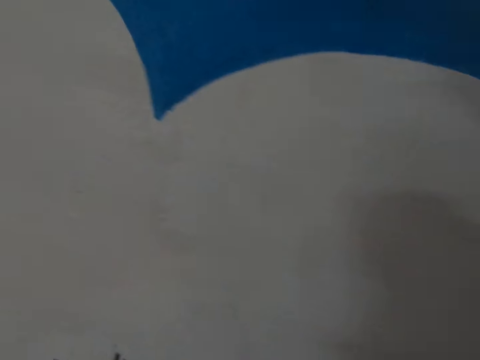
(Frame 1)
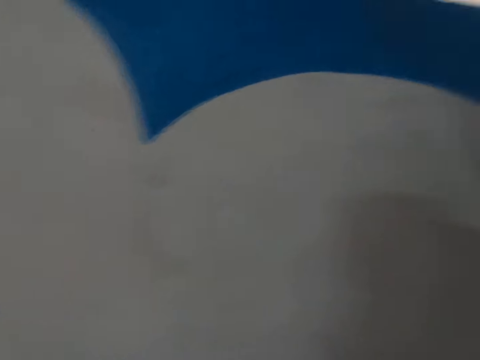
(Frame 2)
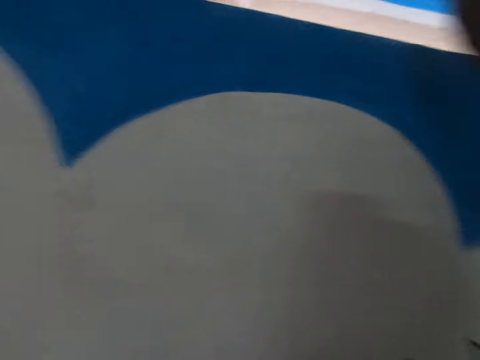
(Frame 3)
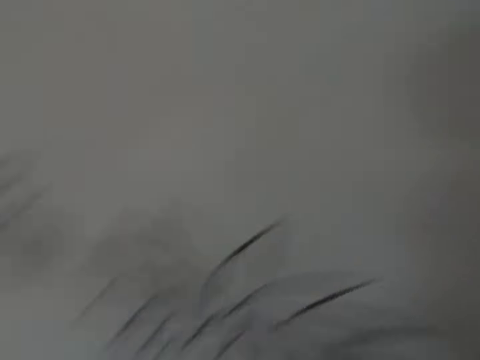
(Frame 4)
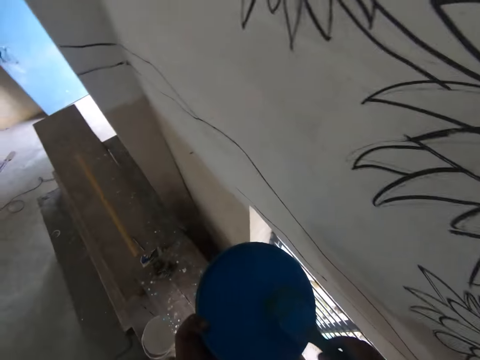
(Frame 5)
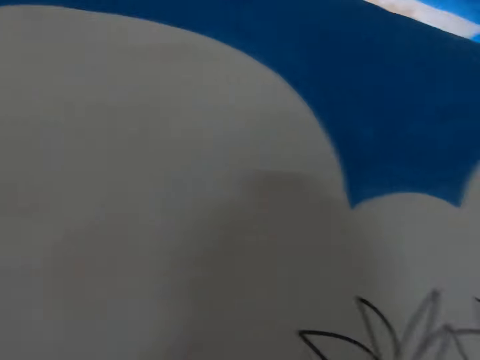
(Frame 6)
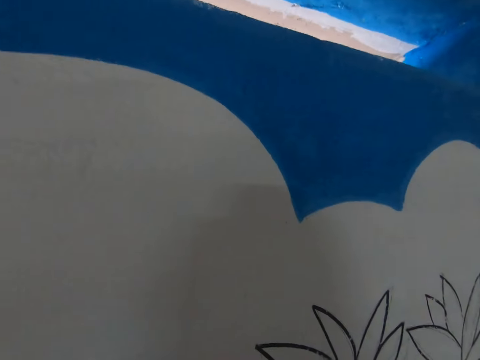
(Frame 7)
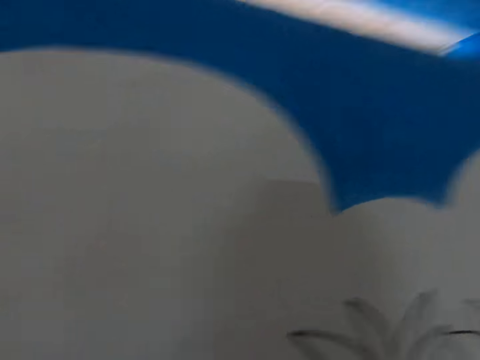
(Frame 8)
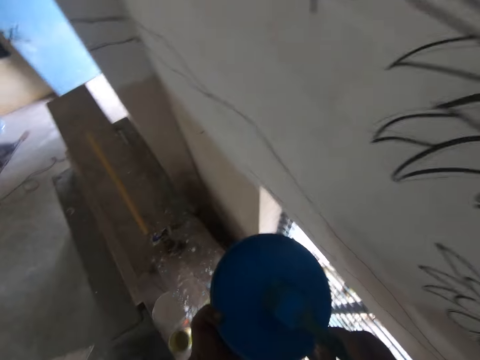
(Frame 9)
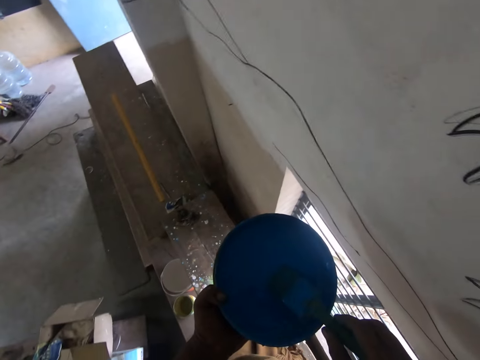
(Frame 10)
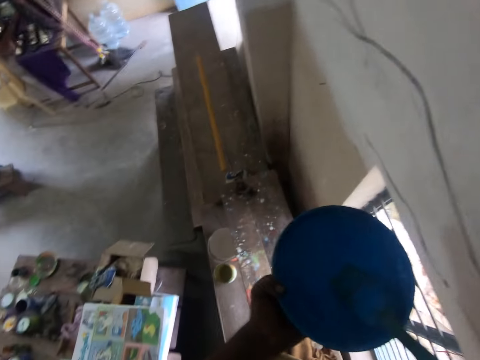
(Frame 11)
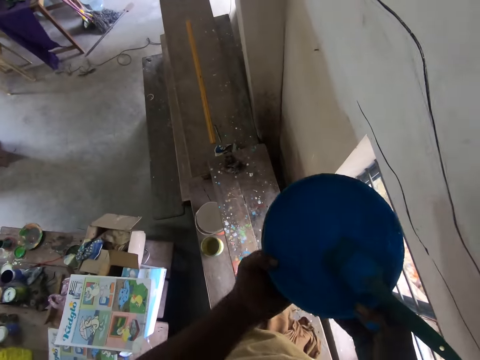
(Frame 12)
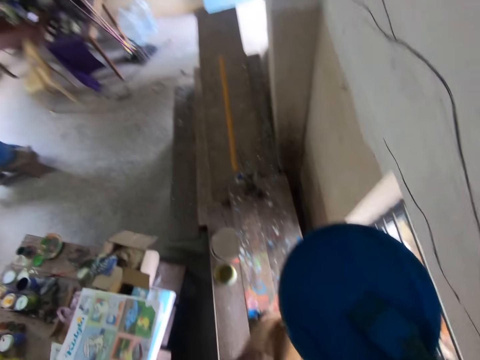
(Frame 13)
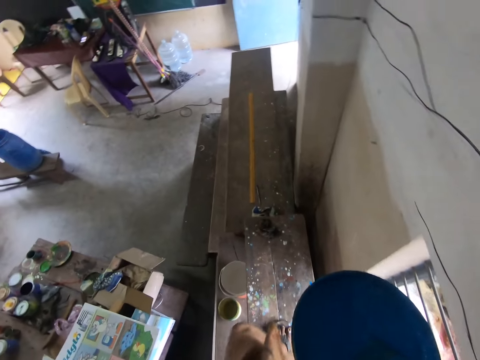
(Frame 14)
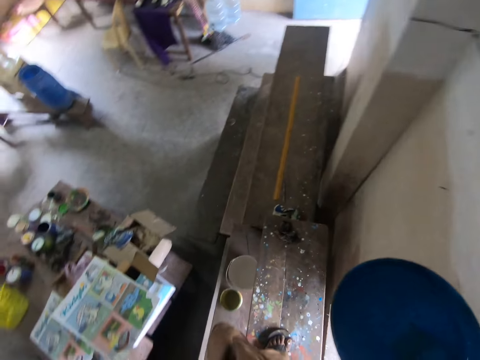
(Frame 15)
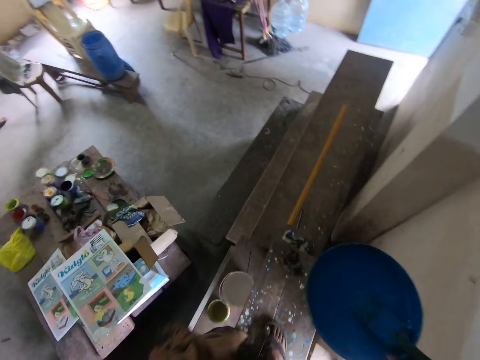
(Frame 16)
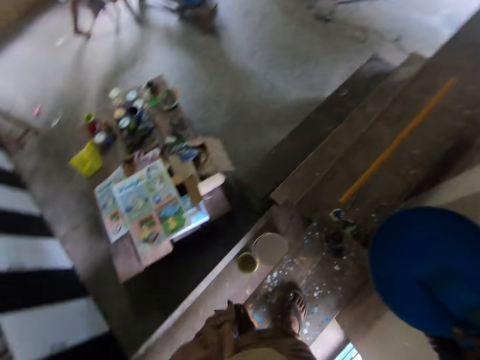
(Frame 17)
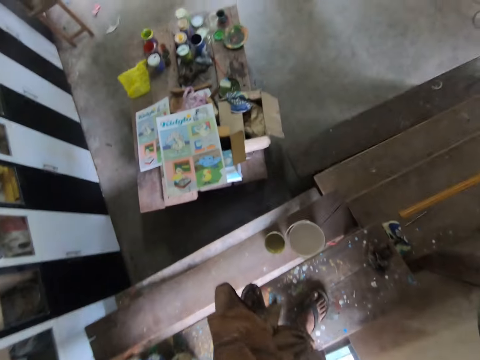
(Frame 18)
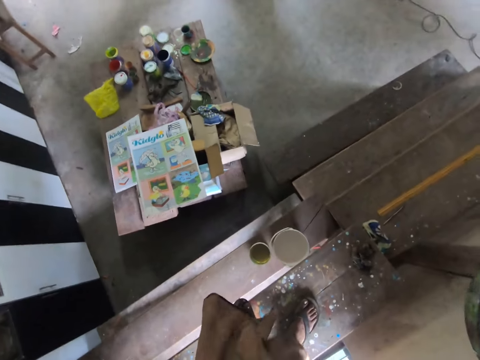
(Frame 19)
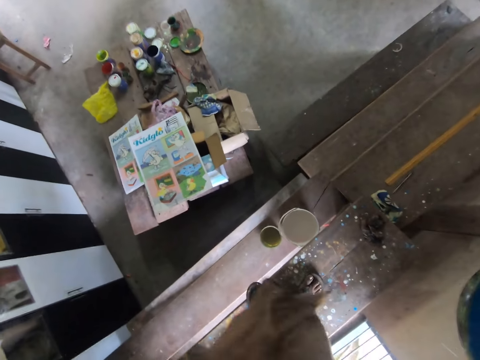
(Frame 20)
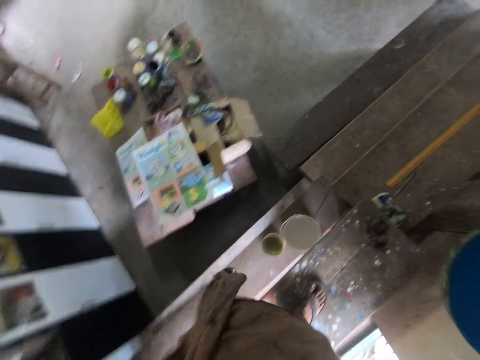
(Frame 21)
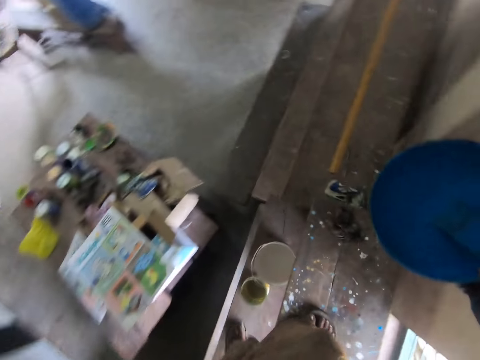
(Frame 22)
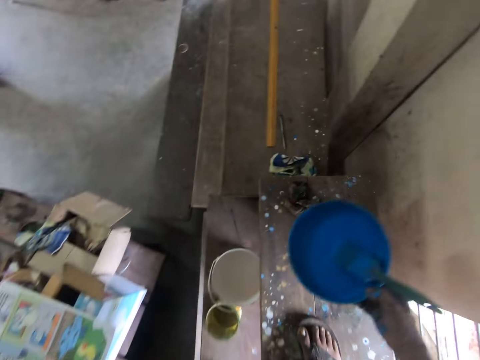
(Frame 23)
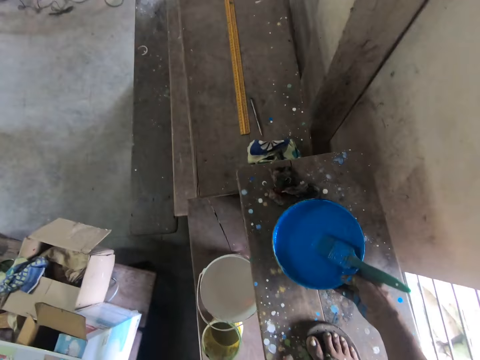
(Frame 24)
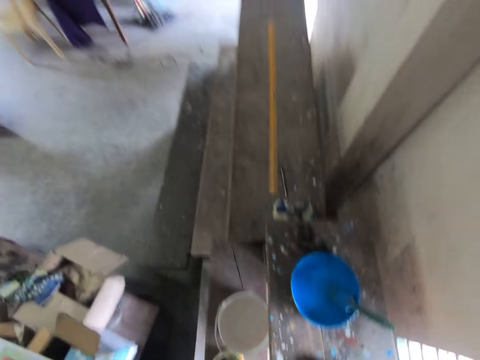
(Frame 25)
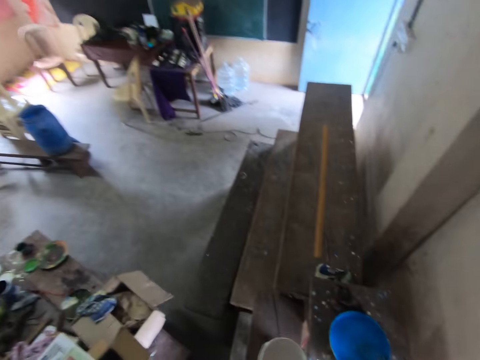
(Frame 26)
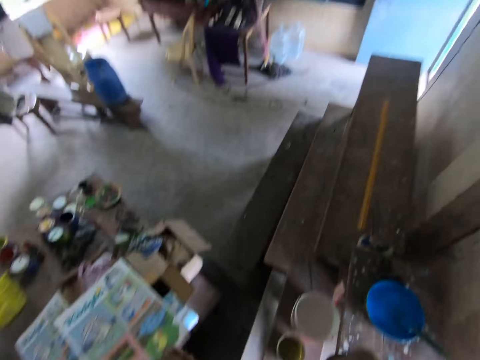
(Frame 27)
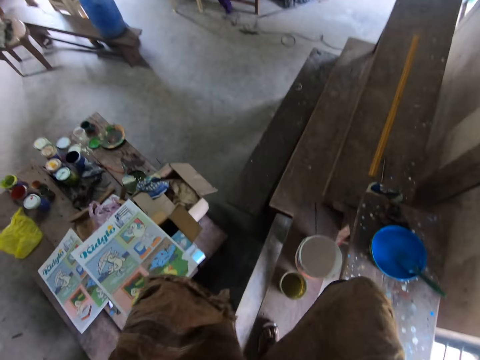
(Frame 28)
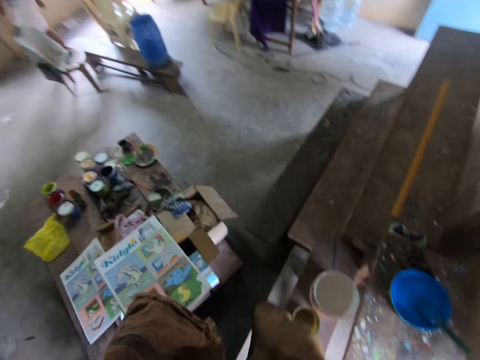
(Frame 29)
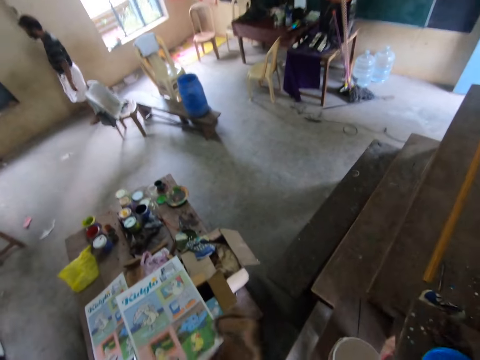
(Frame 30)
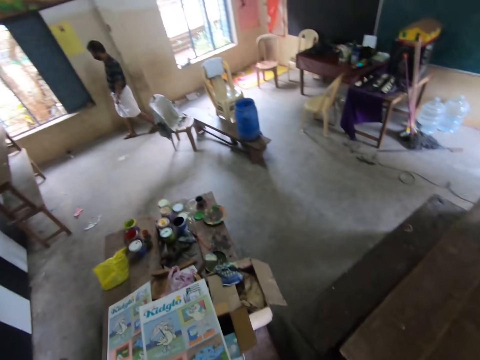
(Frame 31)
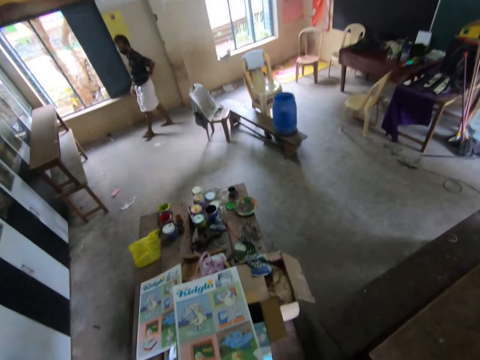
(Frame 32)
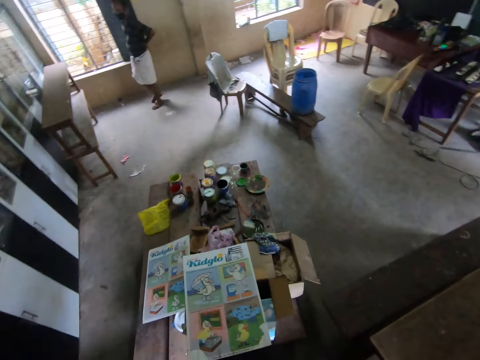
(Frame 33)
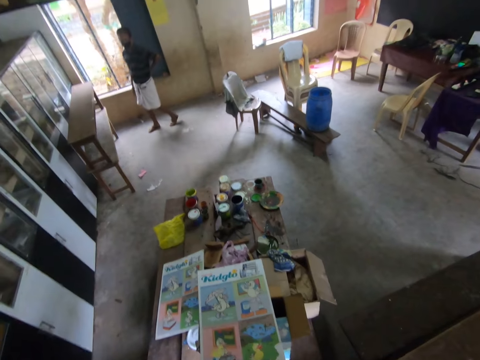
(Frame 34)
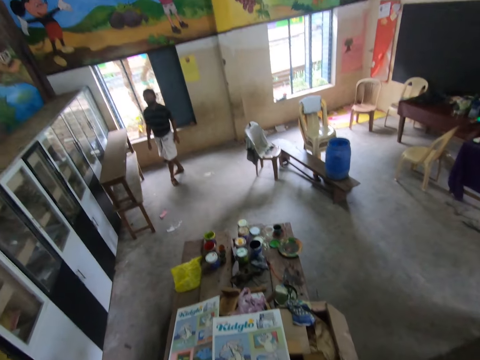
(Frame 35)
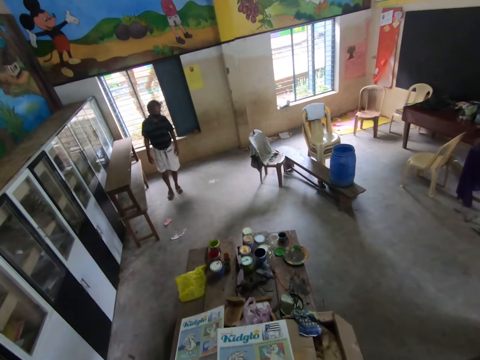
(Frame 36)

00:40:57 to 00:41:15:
The camera wearer removes the brush from the wall. They put the paintbrush in a container. They look up. They stare at a wall. They turn to the tin. They hold the tin. They remove the left hand from the tin. They pass the container to the right hand. They adjust a garment. They step on the timber. They move legs. They stand on the timber. They put the tin on the timber. They rise up. A man walks in a room. The camera wearer moves beside the timber. They lower a leg. They look around the room.

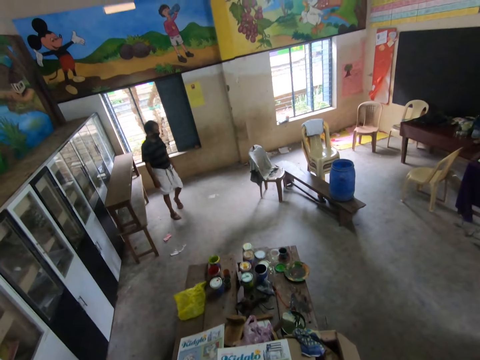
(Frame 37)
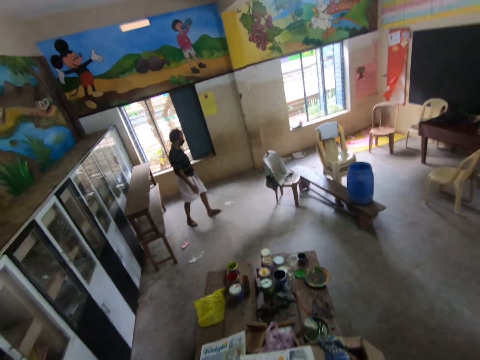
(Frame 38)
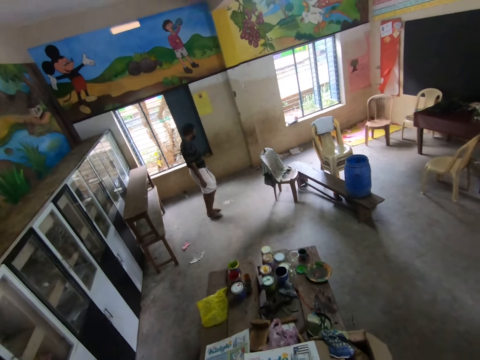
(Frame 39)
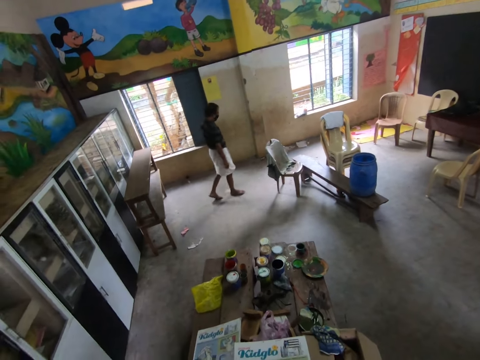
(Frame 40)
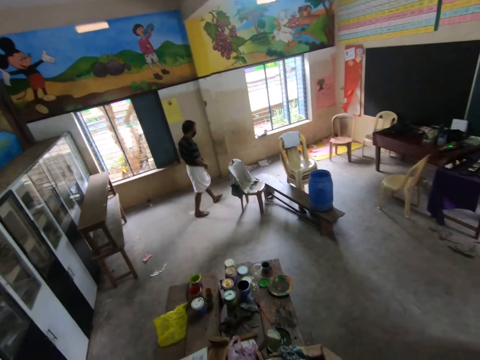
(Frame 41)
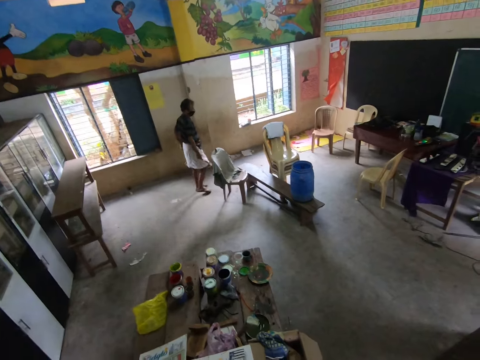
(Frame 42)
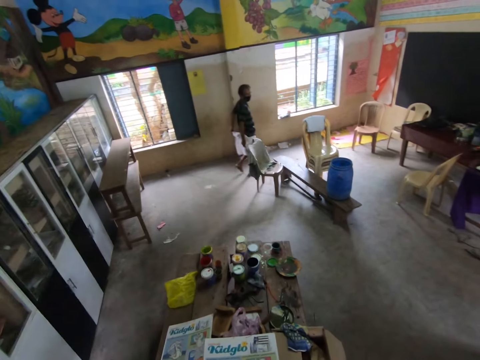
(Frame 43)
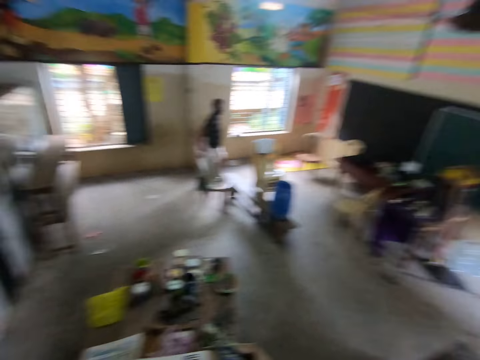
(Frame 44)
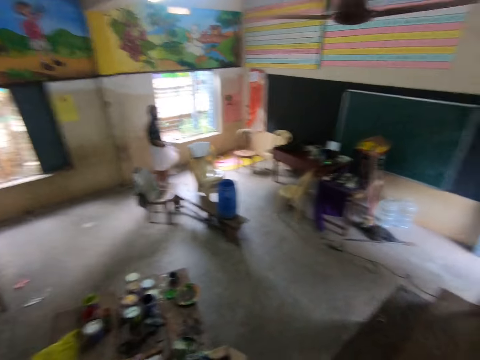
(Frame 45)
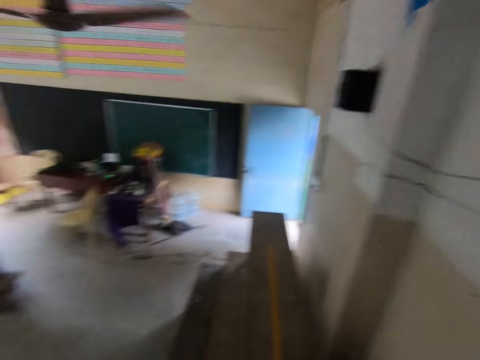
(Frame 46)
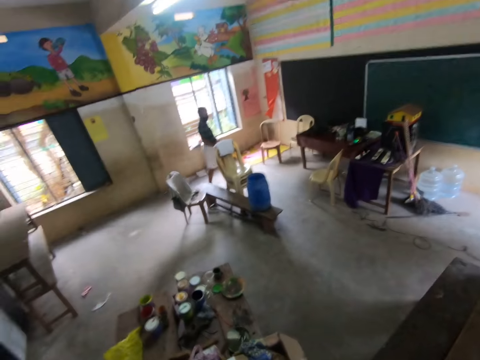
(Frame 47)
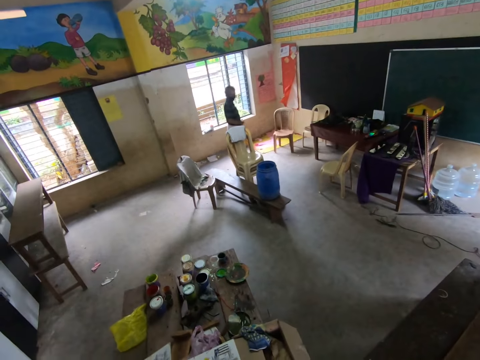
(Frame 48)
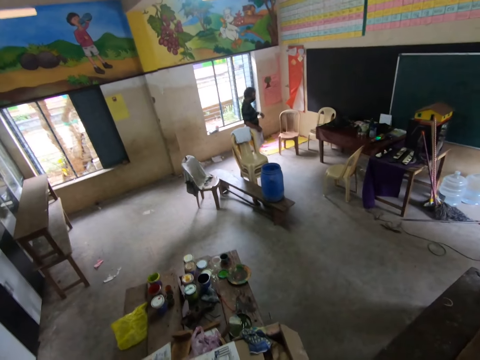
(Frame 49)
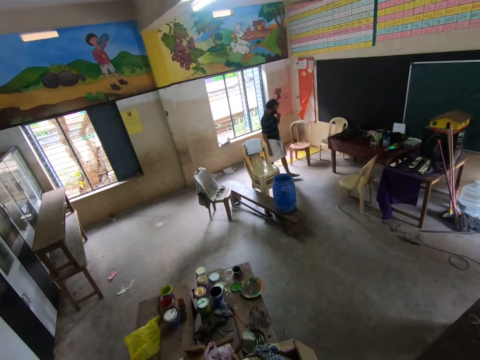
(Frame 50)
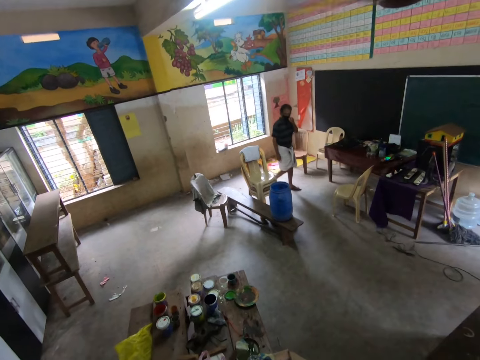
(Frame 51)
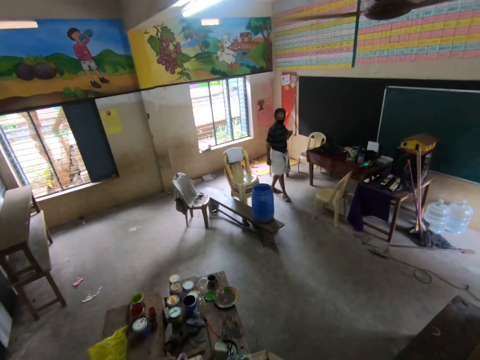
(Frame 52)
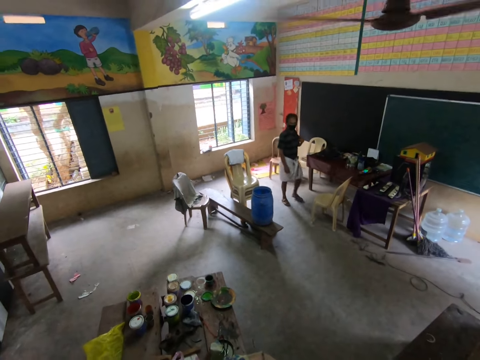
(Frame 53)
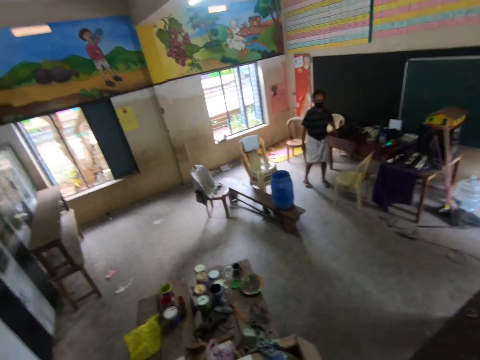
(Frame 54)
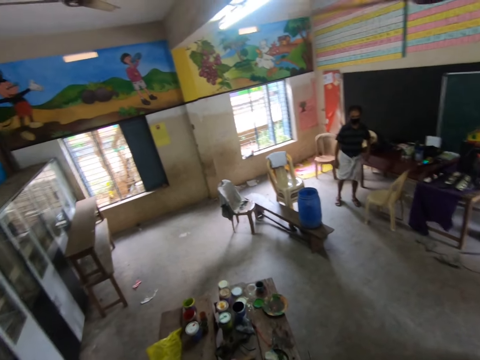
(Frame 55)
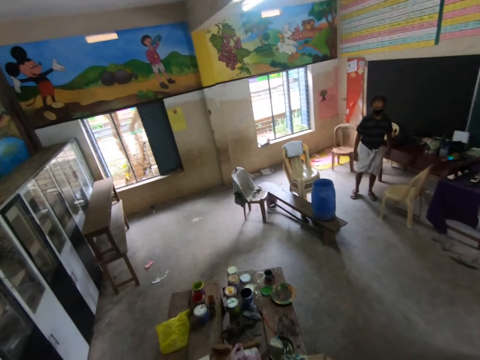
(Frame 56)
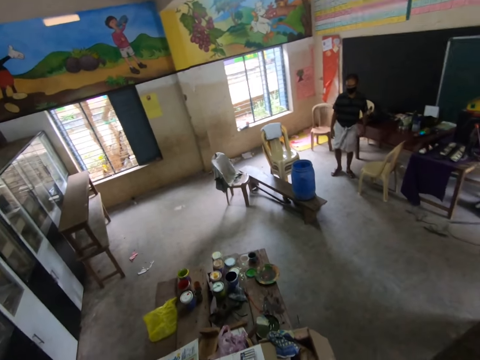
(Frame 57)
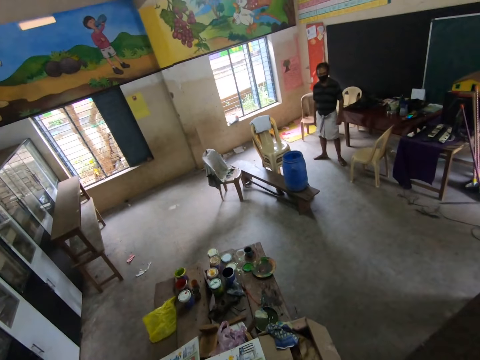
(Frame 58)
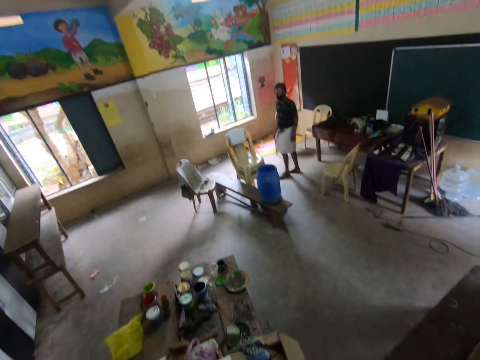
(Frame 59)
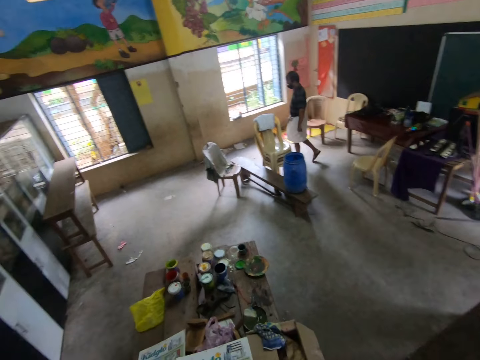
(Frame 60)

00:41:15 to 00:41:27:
The camera wearer interacts with a man. The man walks in the room. The camera wearer moves the head. The man walks in the room.
